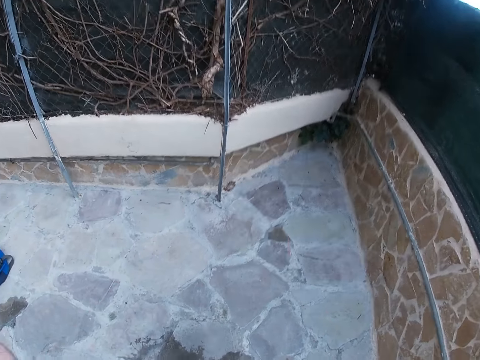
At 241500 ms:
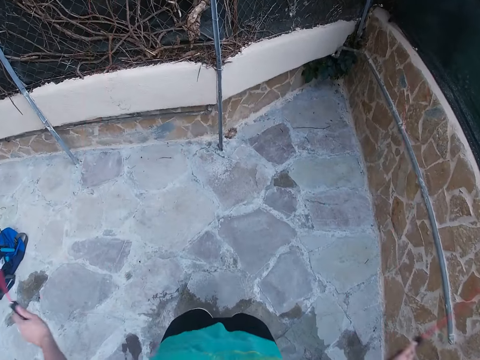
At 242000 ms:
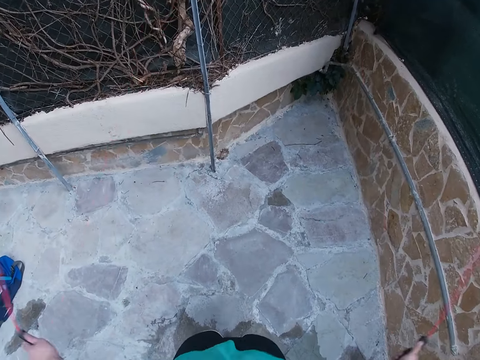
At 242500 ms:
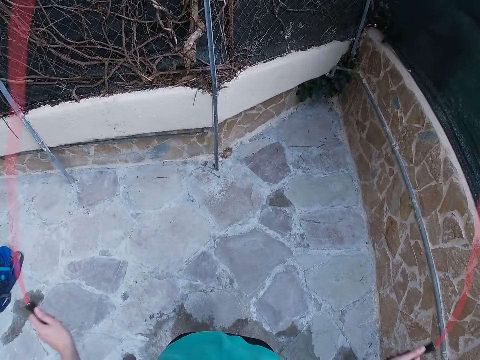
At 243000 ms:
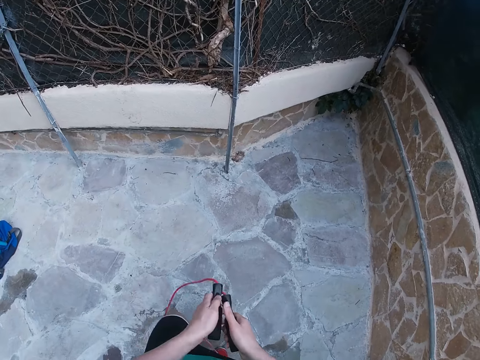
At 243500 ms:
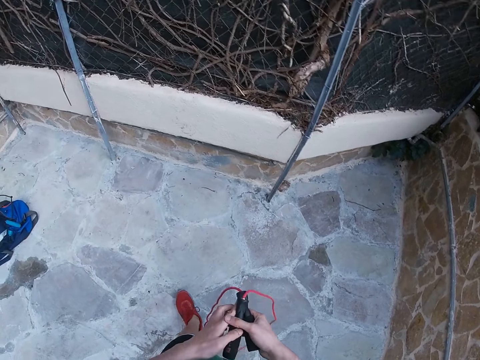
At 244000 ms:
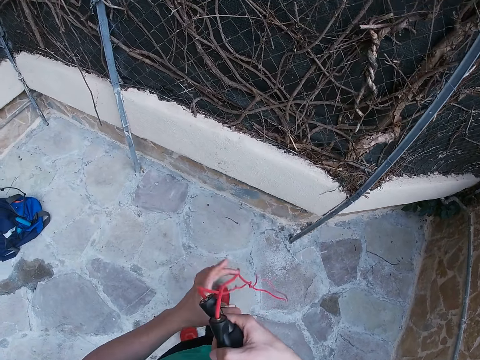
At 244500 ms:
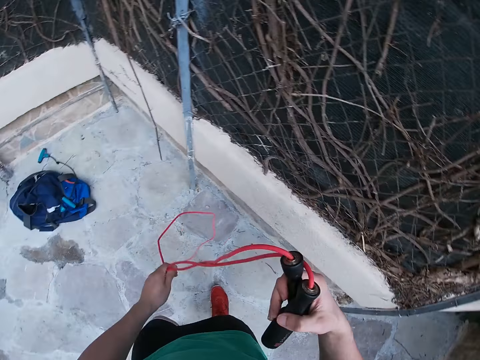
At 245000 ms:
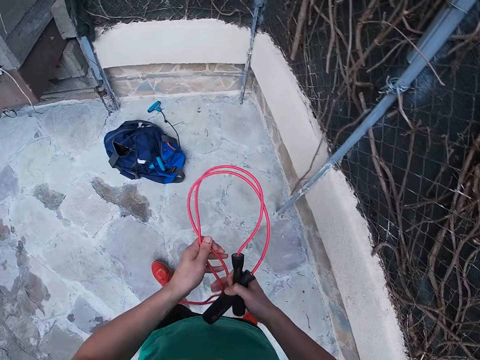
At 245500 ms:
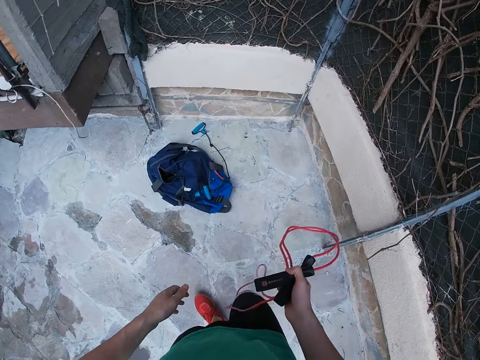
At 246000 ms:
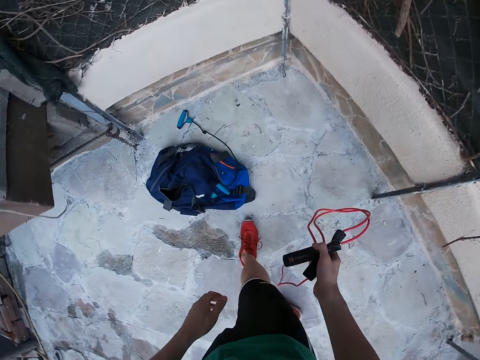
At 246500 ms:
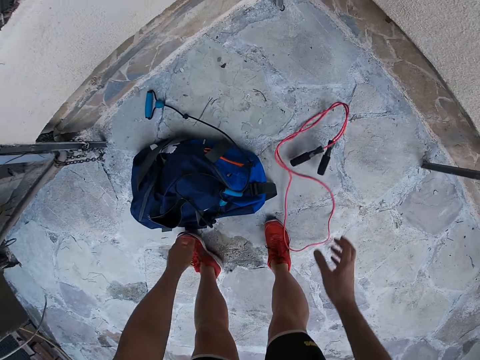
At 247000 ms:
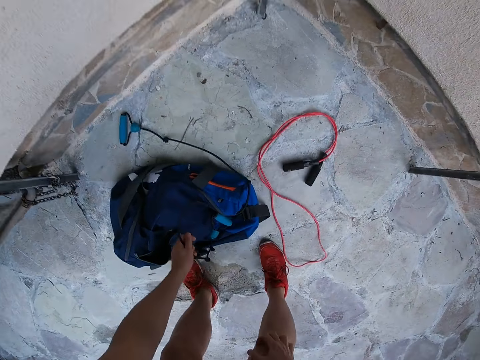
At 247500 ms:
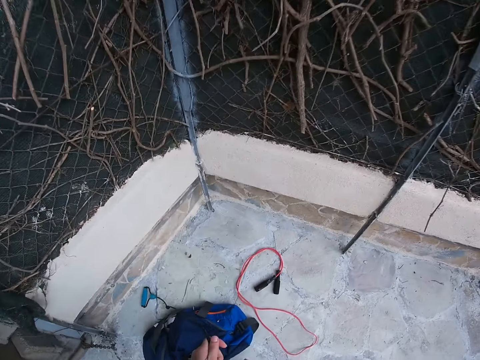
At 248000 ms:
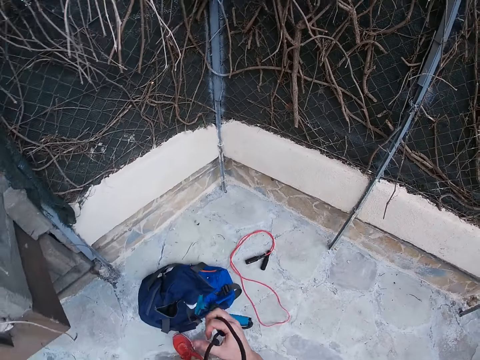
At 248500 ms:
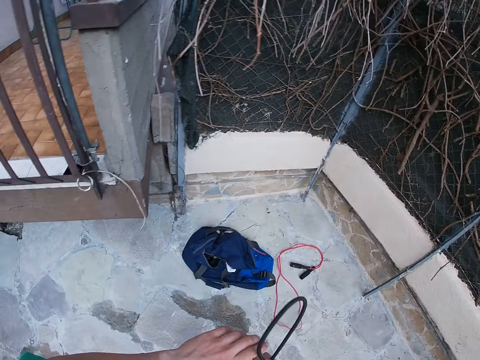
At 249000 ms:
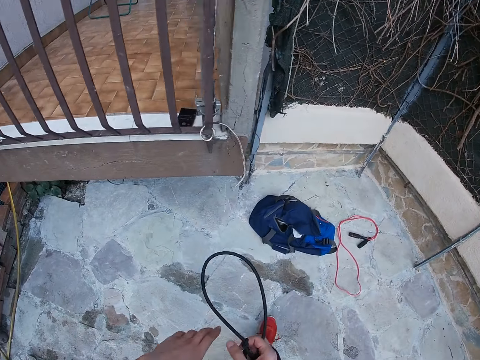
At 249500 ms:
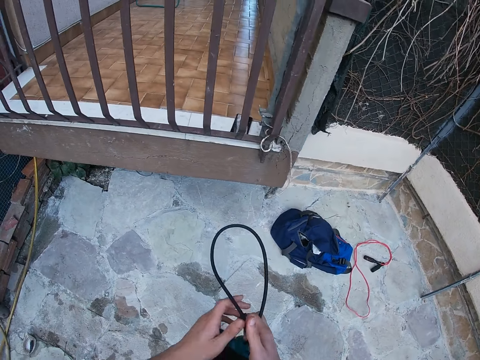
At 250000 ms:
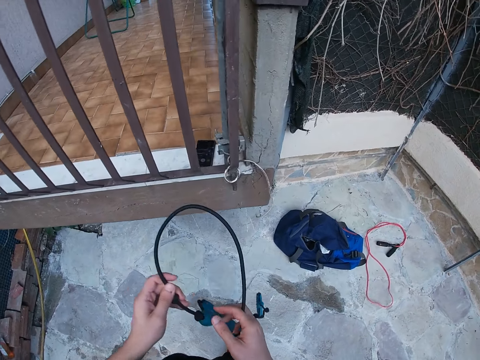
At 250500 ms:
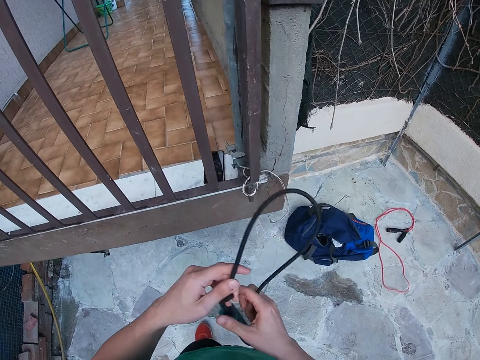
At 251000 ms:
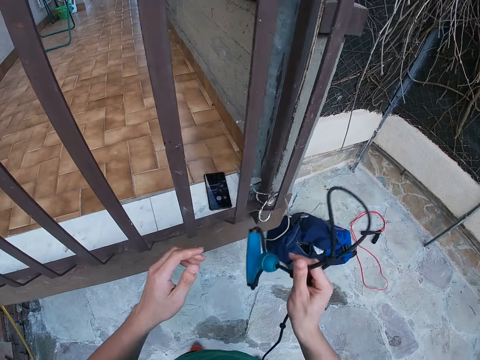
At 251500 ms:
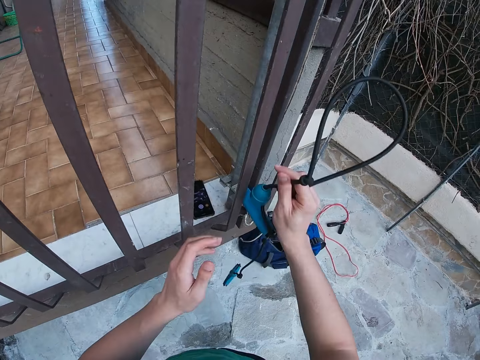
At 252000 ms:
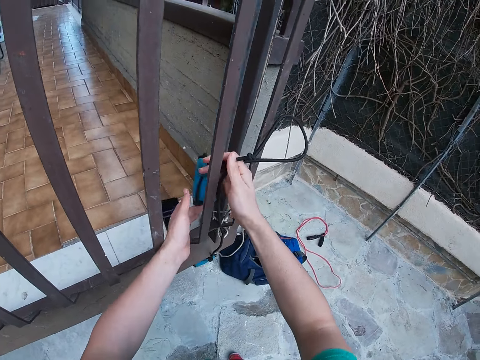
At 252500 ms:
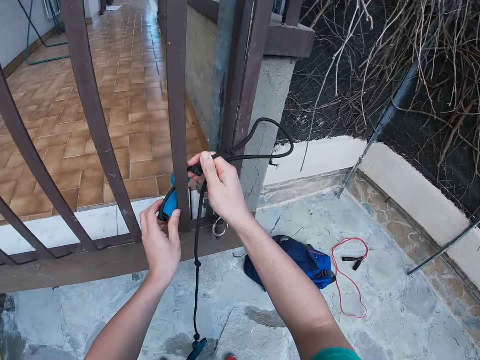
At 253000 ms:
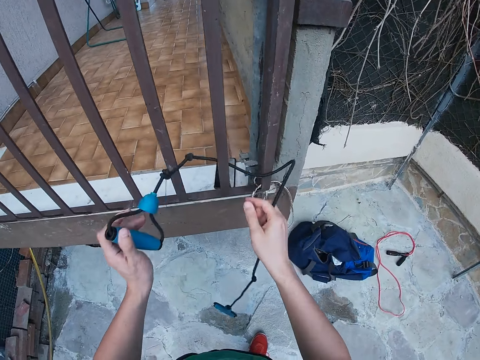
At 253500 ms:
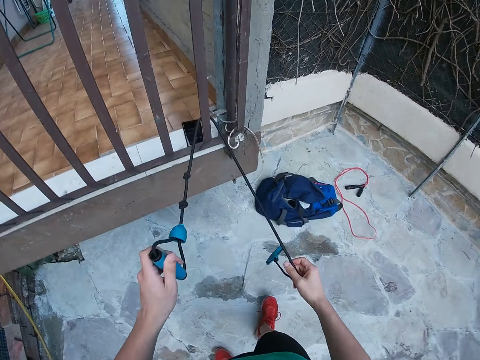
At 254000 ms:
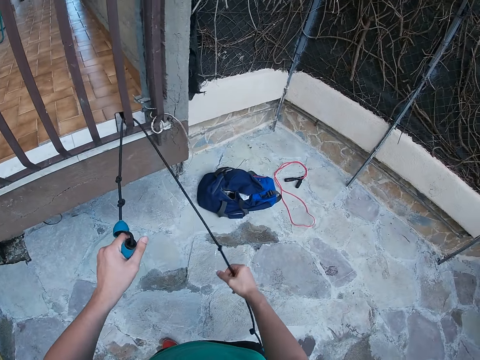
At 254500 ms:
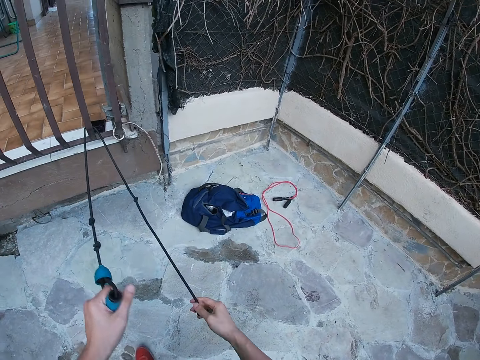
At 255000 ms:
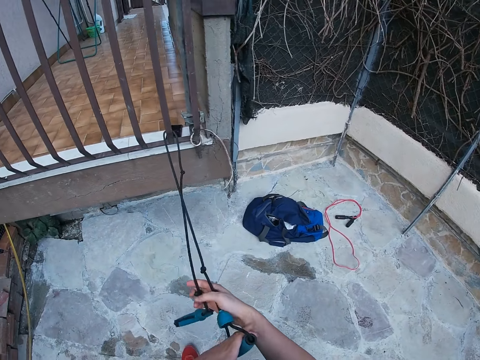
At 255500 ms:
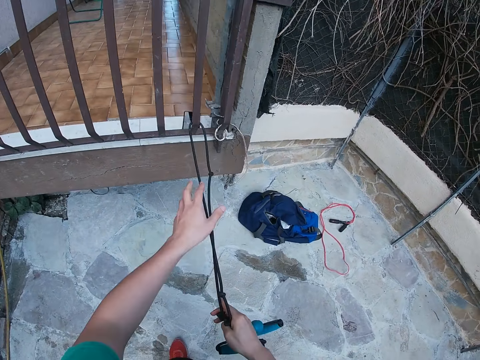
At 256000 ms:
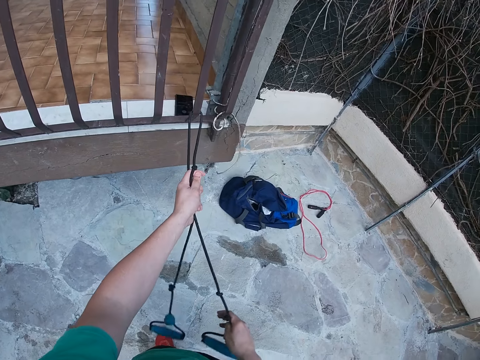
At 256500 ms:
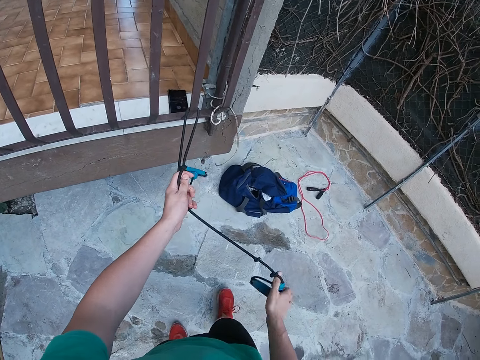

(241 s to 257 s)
The camera wearer folds the skipping rope and walks around. They drop the skipping rope on the ground. They pick up the resistance band or elastic rope in a bag. They tie the resistance band on the metallic fence. They walk around. They put the elastic rope around a metal grill and move the elastic rope around the metal grill.

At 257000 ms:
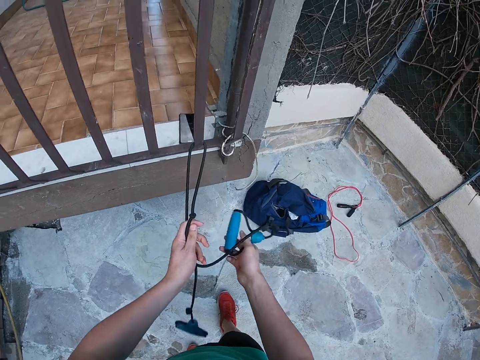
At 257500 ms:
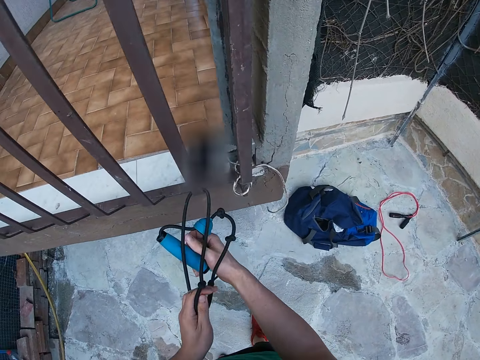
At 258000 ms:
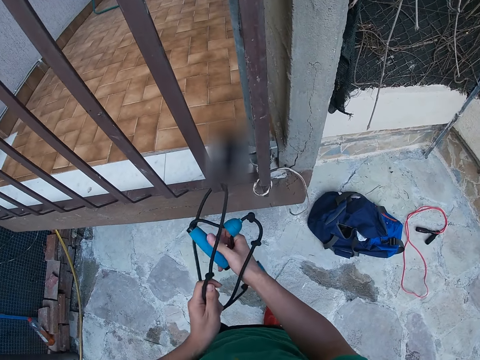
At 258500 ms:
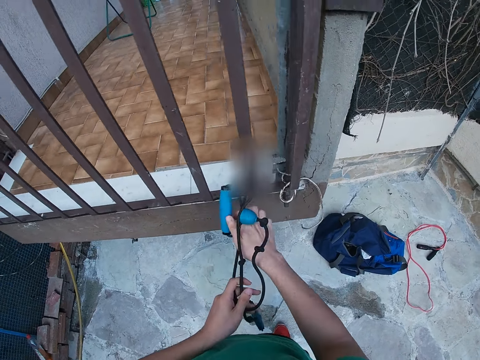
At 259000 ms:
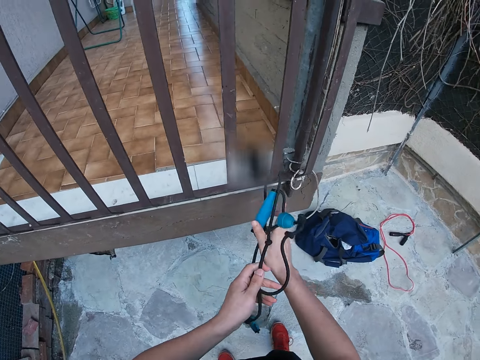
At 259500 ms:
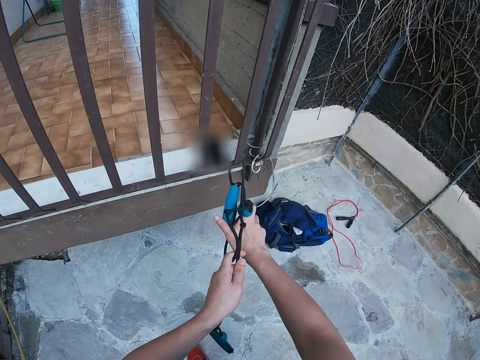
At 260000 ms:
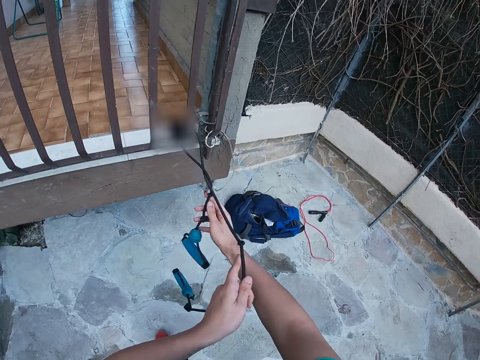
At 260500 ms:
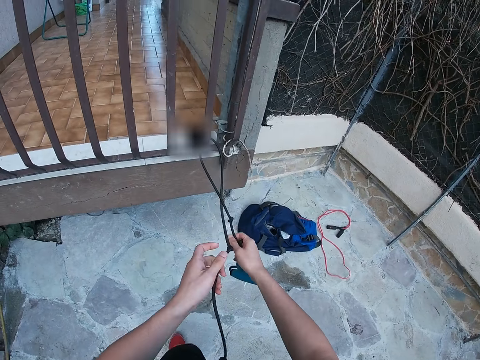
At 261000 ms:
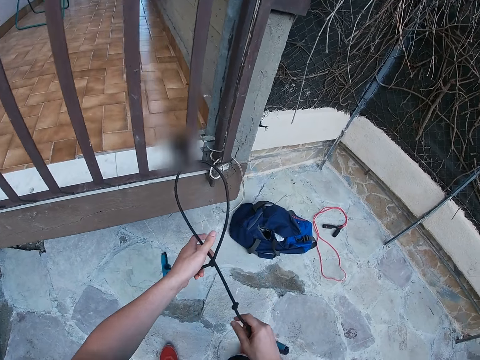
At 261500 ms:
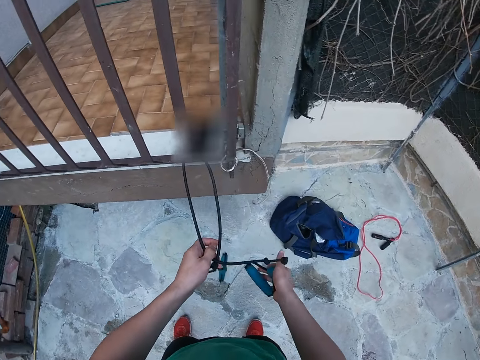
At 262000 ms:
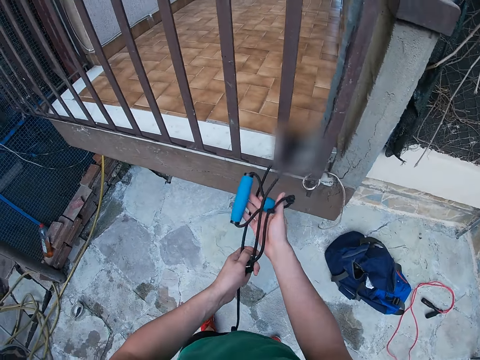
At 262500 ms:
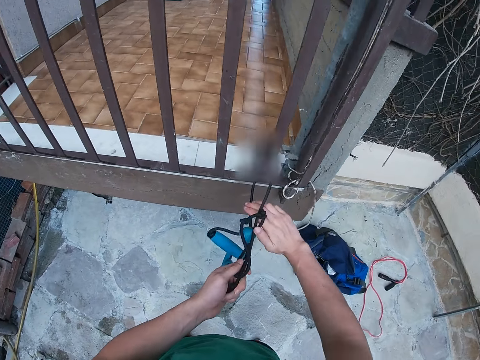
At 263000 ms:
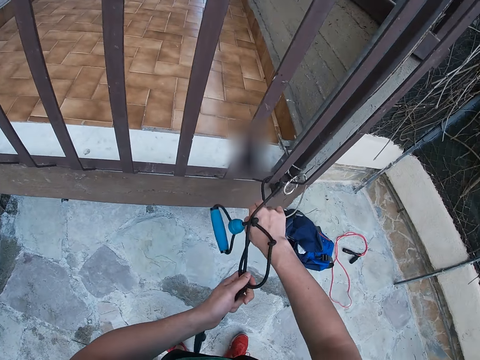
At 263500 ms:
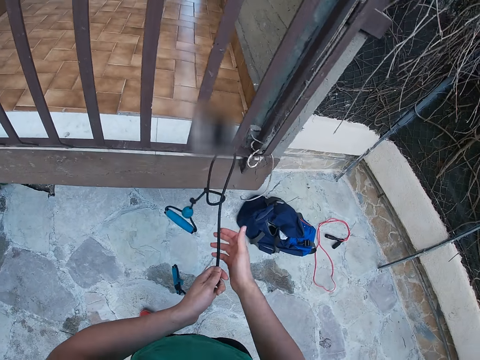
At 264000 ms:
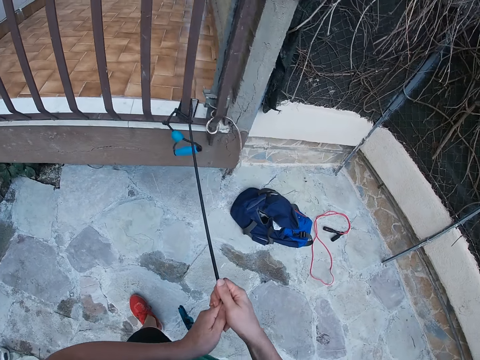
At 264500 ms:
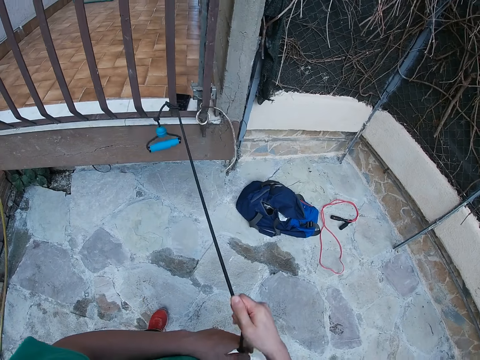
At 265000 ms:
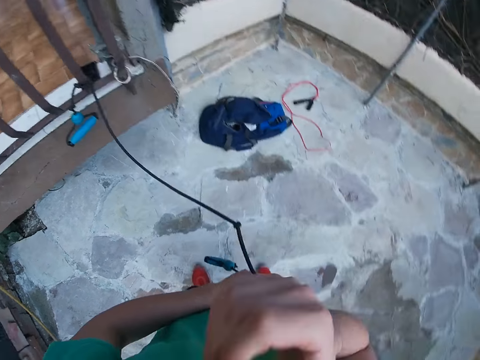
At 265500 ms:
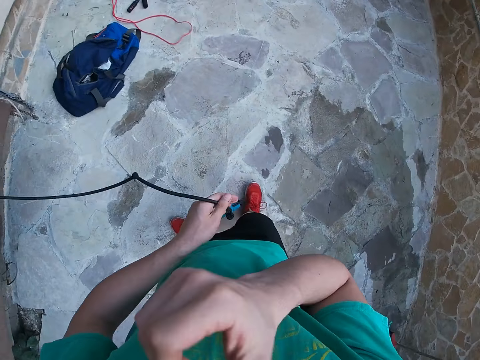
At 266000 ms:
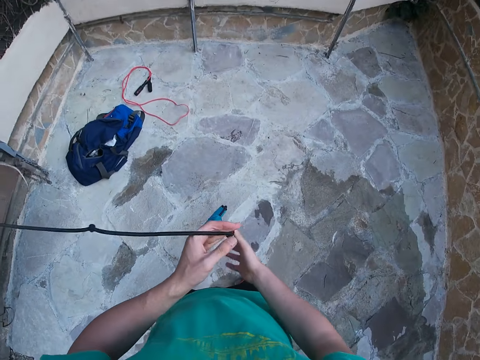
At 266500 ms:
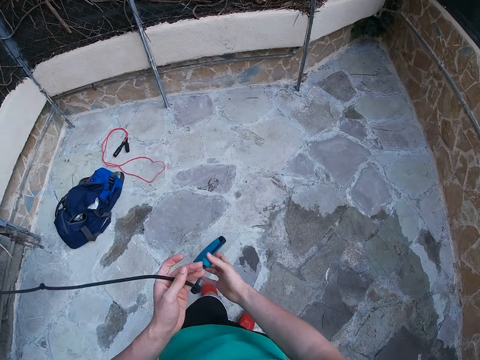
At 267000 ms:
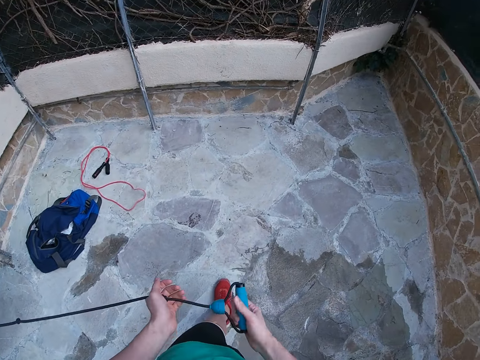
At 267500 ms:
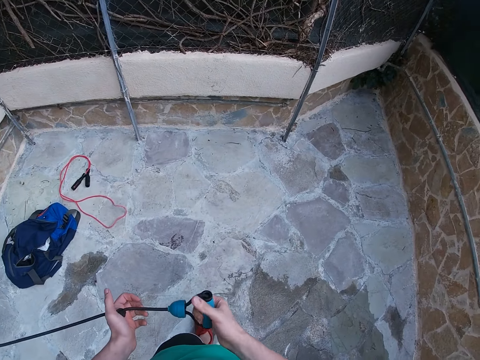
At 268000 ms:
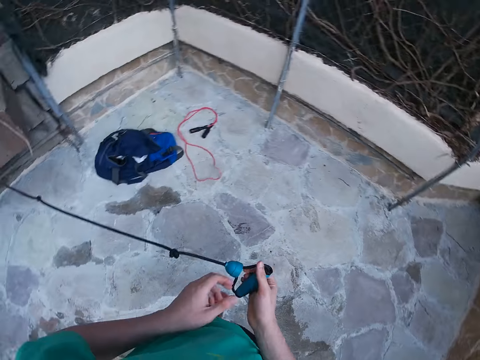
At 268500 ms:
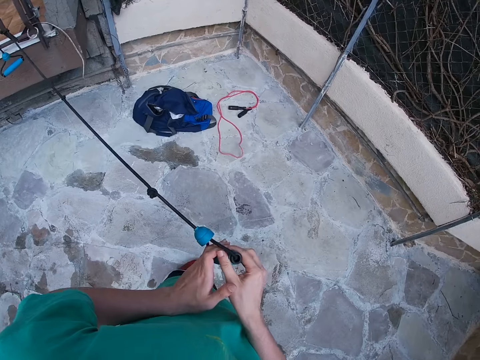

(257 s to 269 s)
The camera wearer ties an elastic rope around a metal grill. He moves around and ties the elastic rope around the metal grill. He pulls the elastic rope, touches his face, and scratches his face. He transfers the resistance band on the left hand and moves around.
